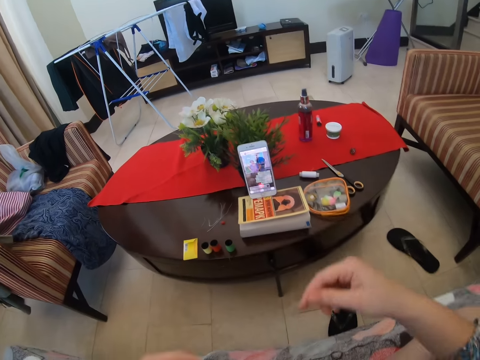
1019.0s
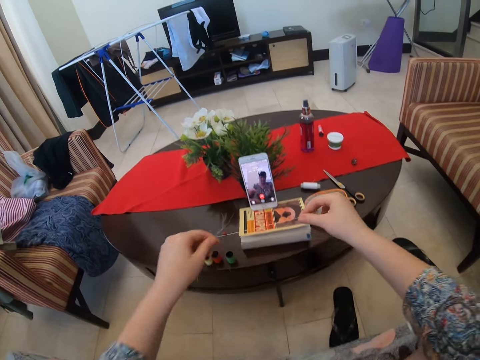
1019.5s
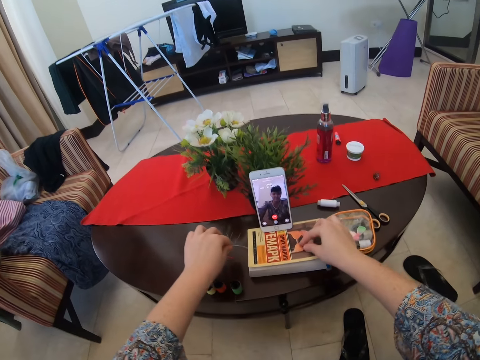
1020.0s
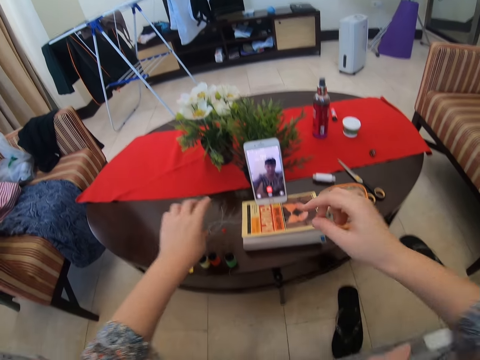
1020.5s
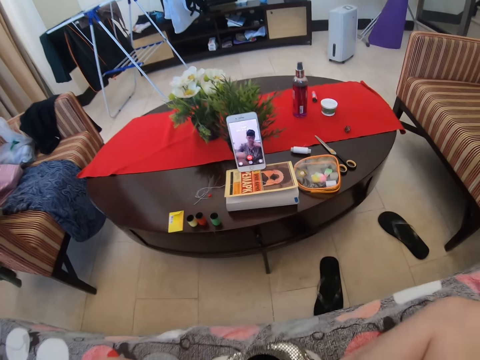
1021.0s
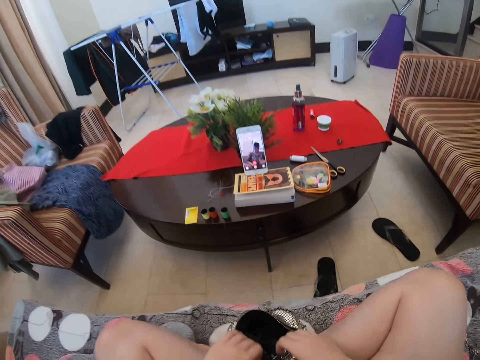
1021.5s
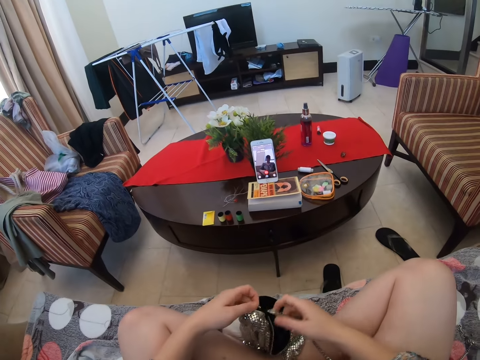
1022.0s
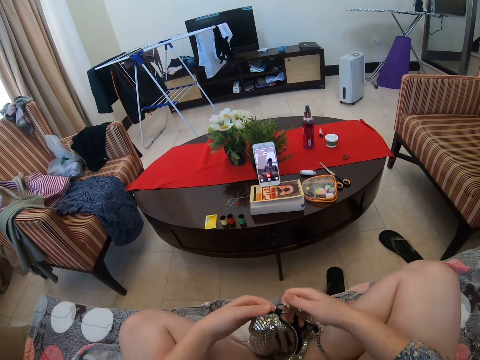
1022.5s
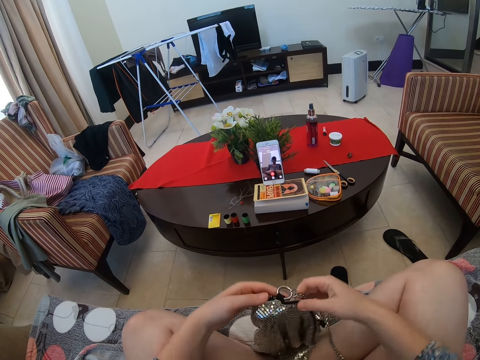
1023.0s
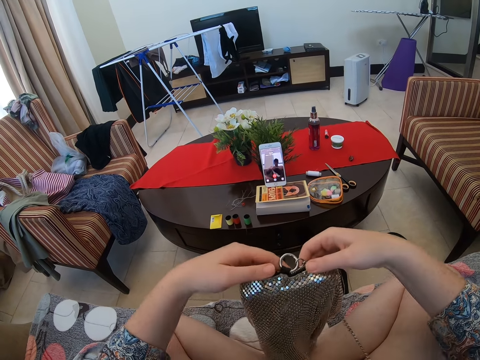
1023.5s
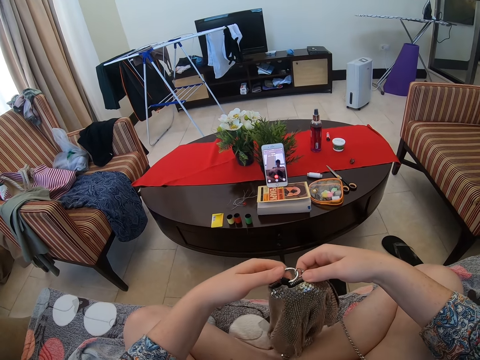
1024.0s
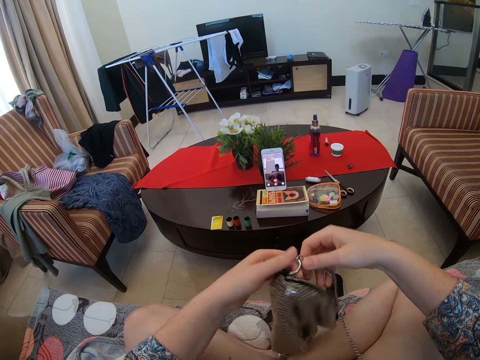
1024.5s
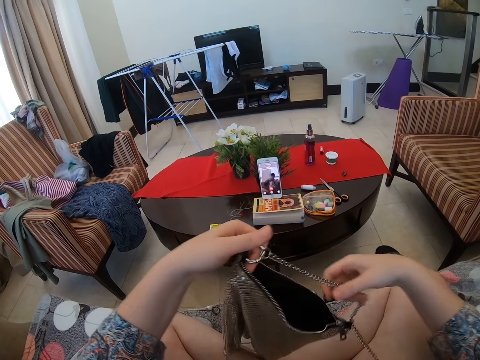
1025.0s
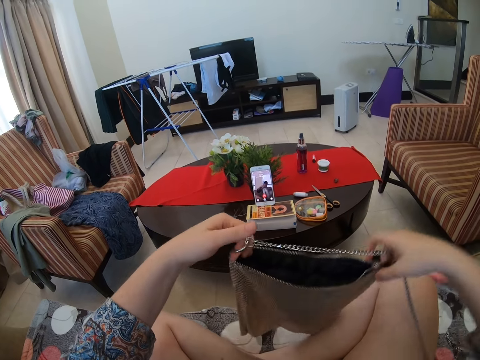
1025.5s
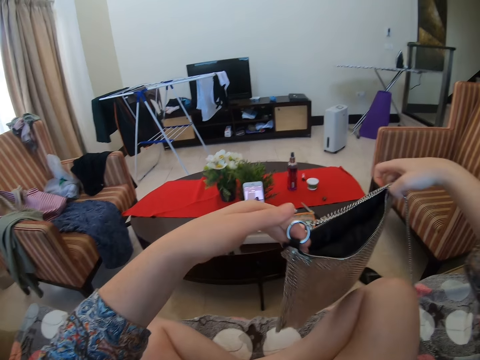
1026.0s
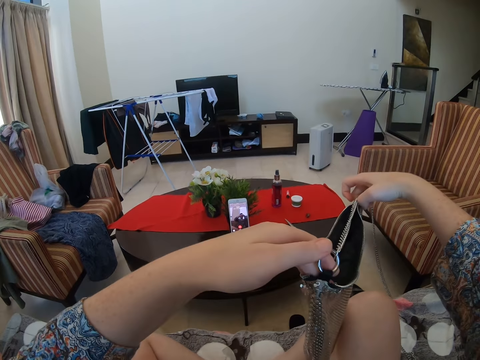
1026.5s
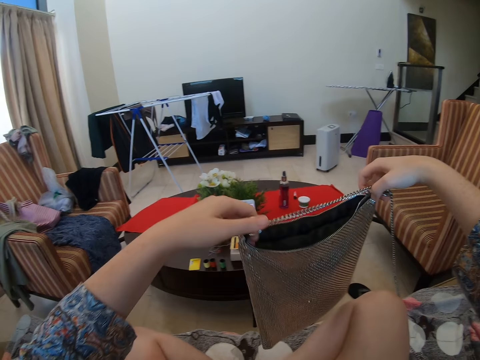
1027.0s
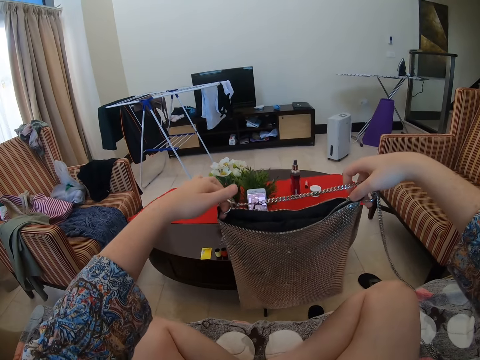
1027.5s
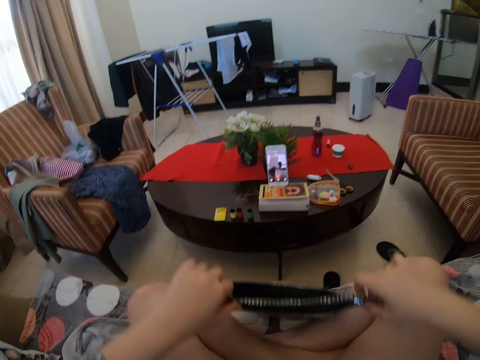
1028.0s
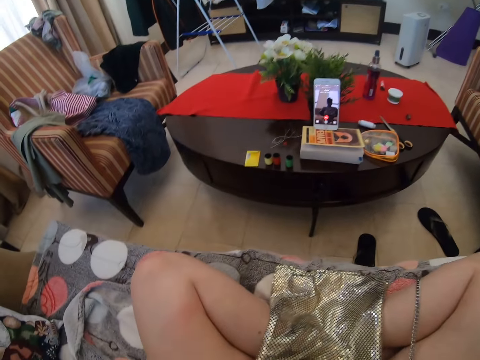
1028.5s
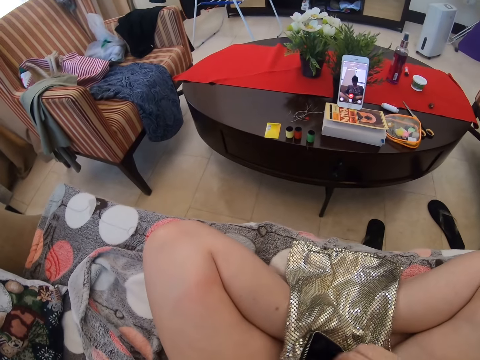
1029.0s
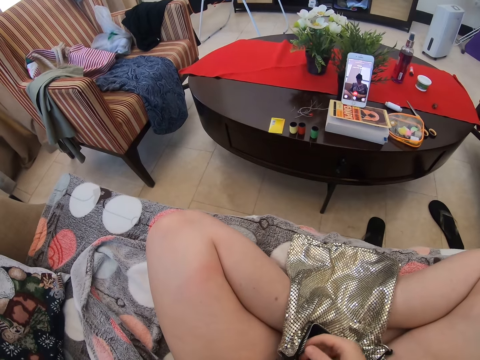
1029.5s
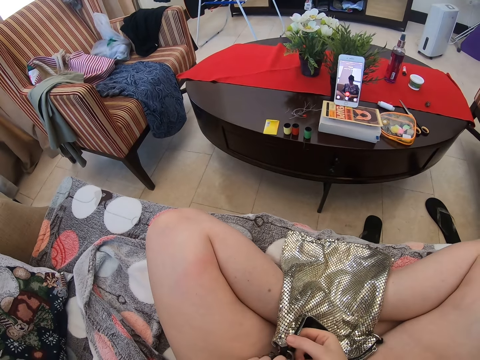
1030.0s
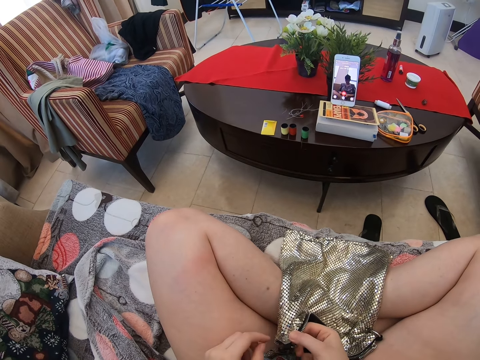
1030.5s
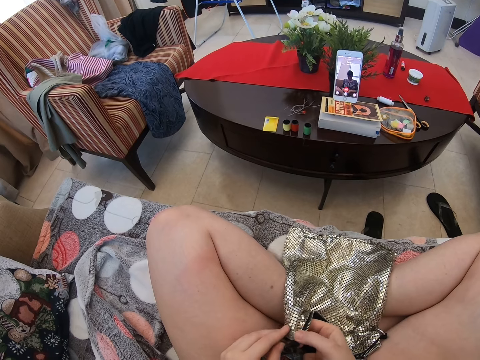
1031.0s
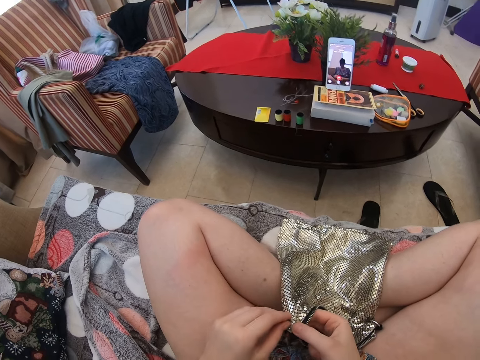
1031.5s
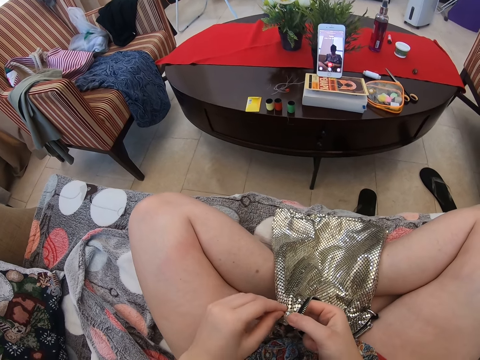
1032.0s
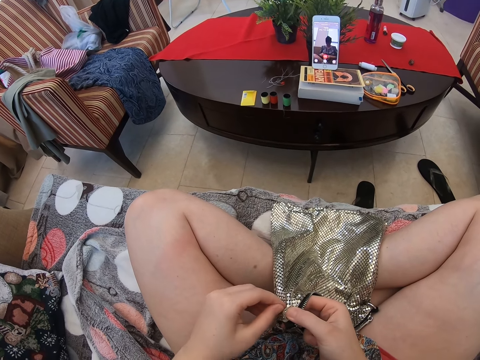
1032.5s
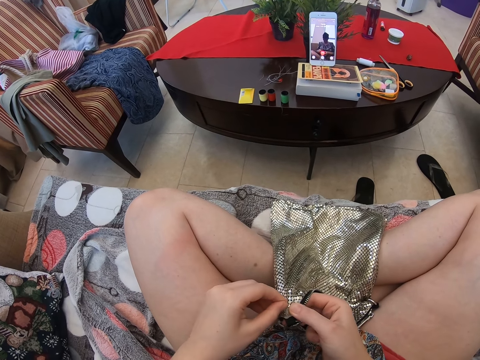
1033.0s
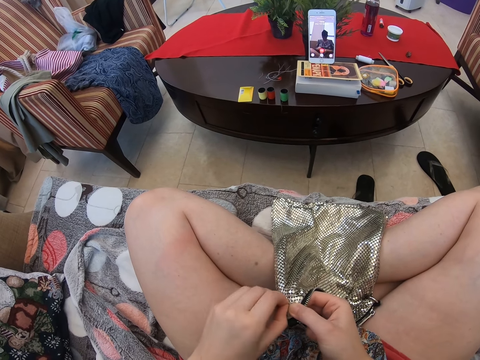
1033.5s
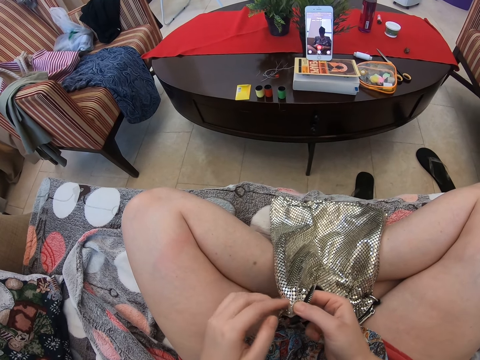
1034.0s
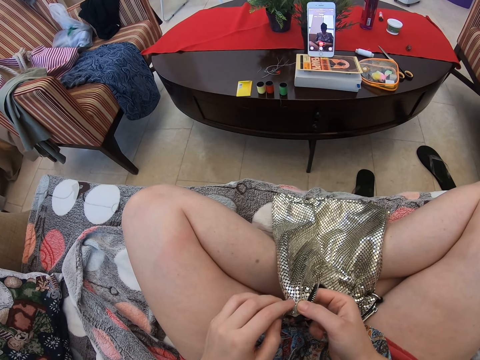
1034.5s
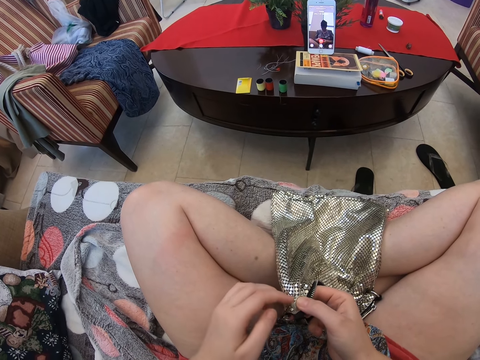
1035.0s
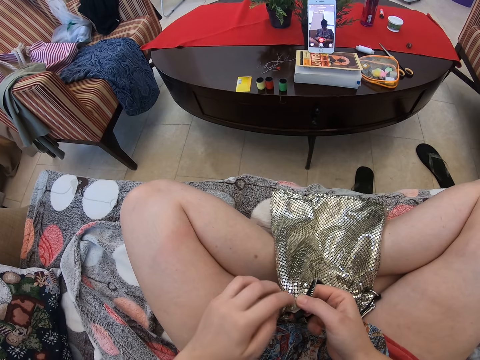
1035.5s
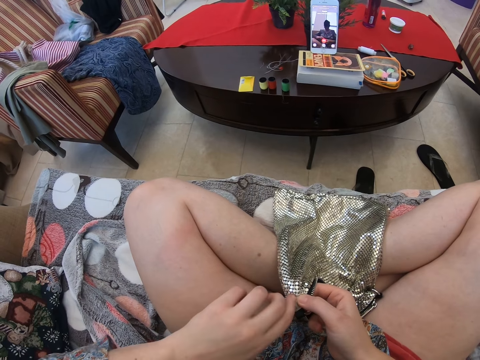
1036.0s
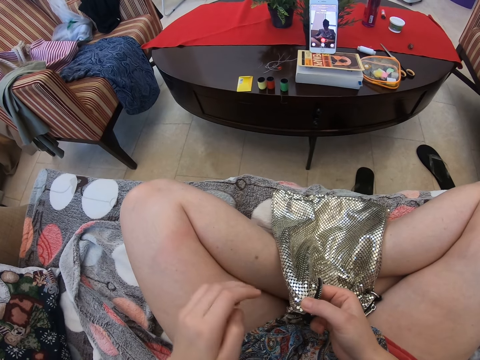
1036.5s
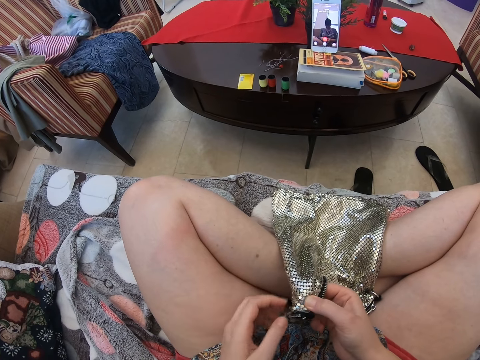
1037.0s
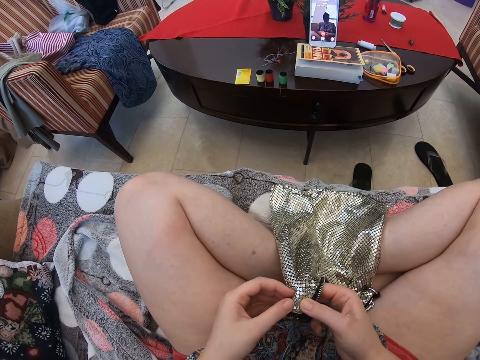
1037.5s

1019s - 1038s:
The camera wearer puts the needle on the table and puts down the thread. They move the bag and hold the bag with both hands. They put down the bag and touch the bags.

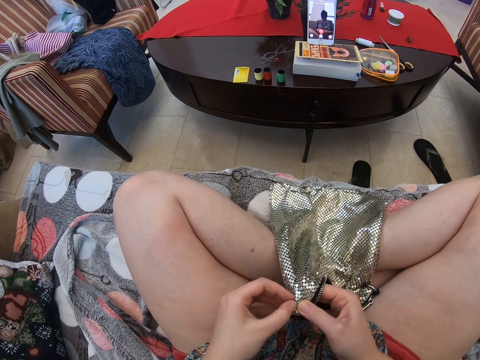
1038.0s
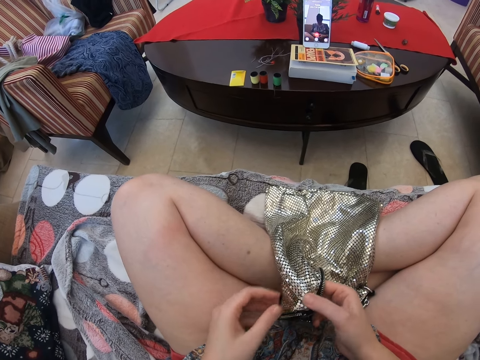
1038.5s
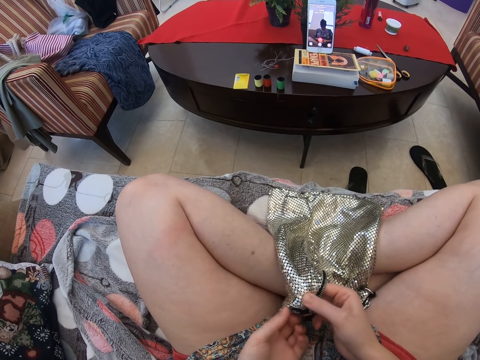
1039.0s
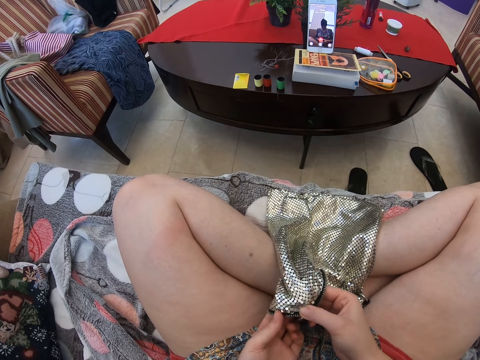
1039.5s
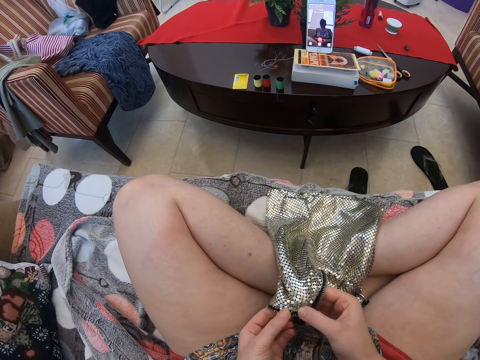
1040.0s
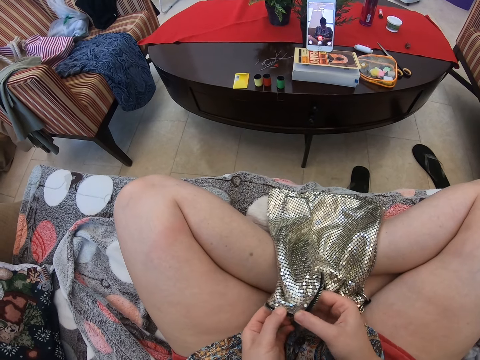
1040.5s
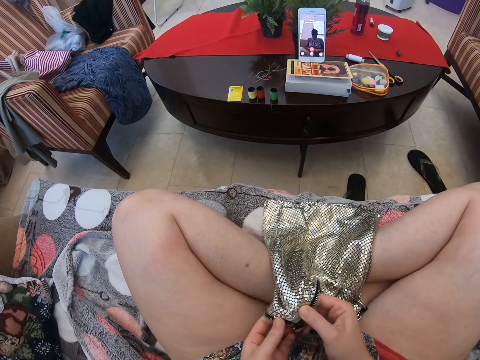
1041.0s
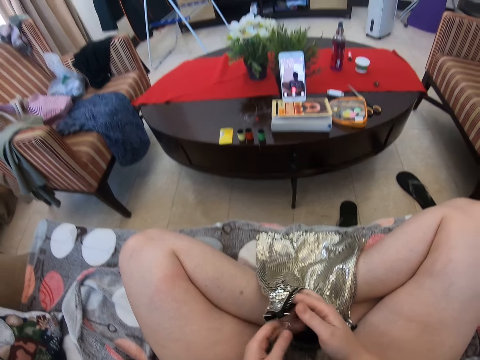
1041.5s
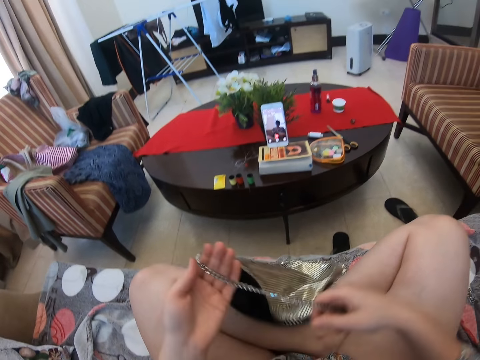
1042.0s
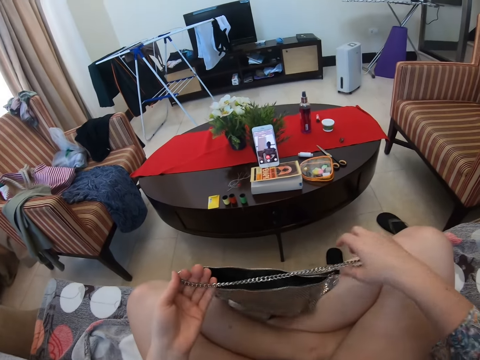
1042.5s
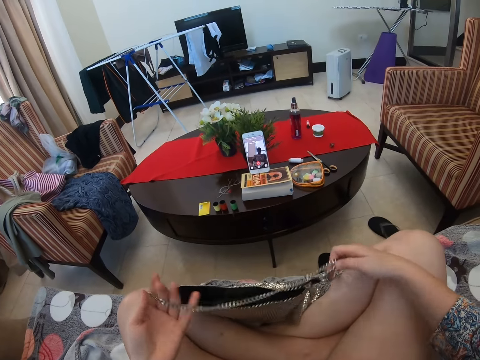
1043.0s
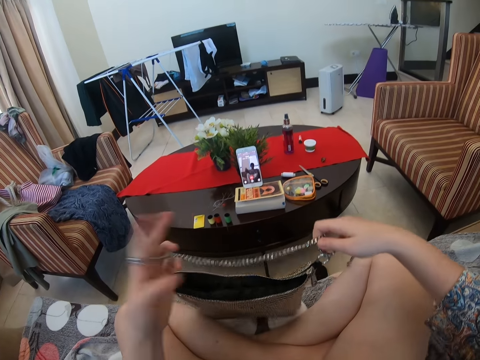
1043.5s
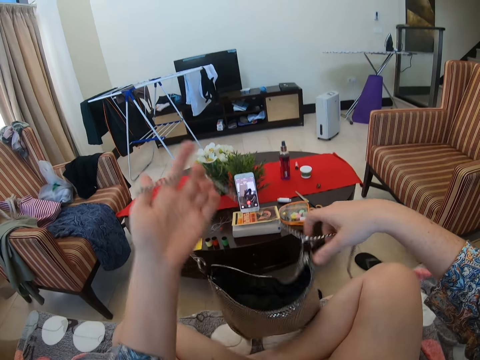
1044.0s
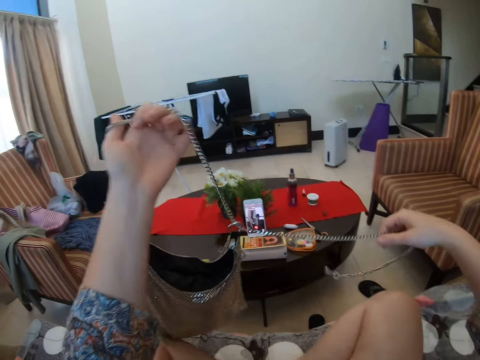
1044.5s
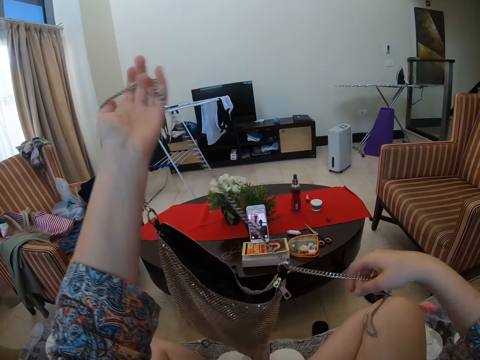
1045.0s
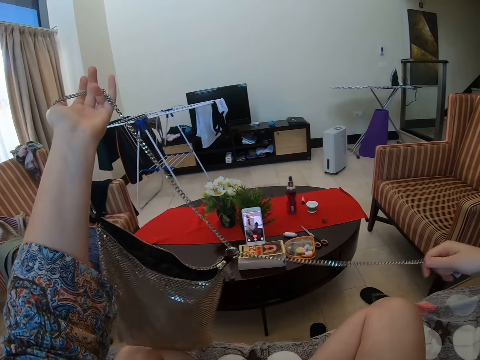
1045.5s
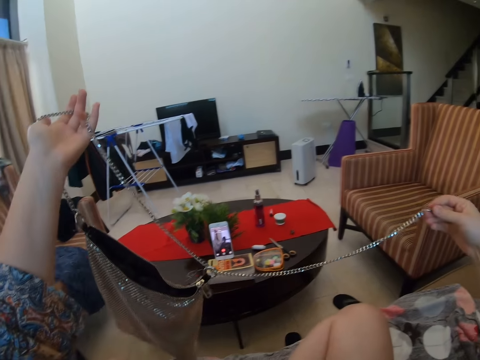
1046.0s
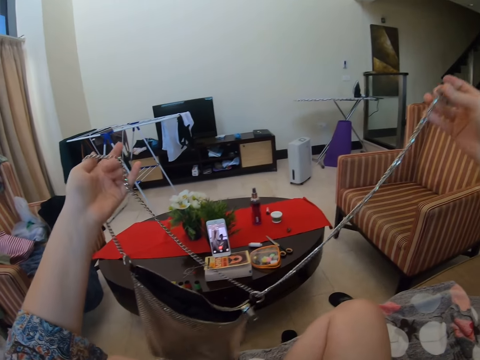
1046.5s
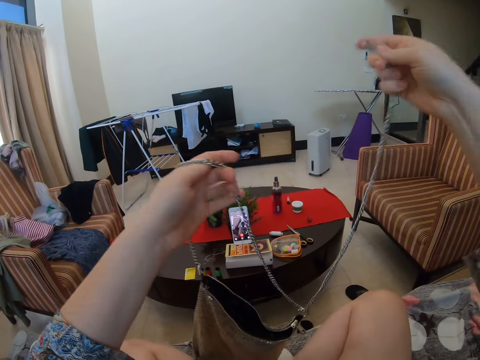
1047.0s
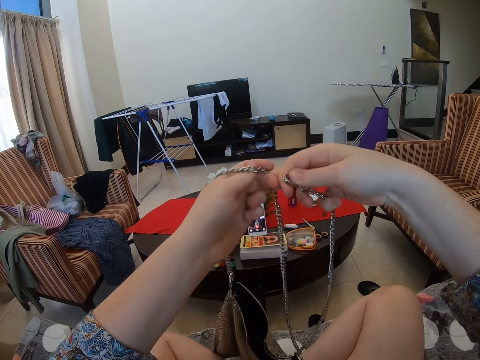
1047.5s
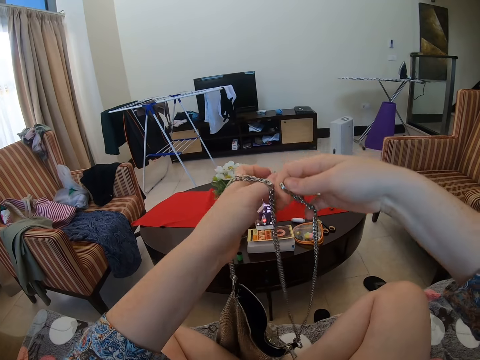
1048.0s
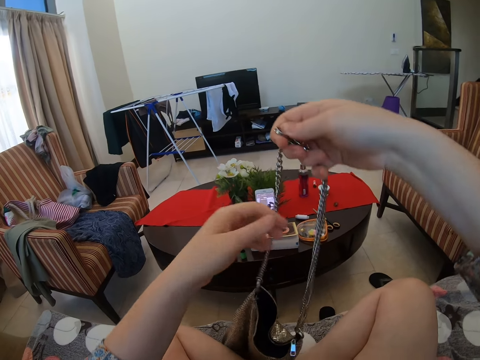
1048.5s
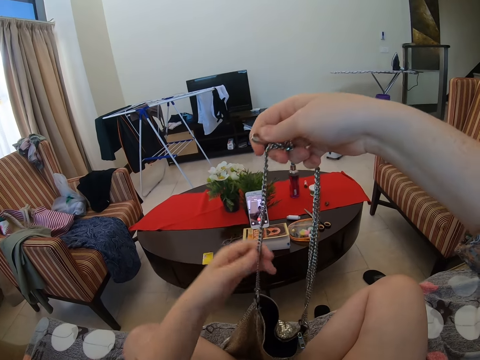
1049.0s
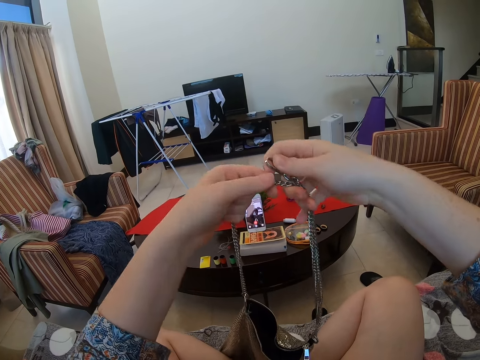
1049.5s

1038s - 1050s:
The camera wearer lifts the bag.
